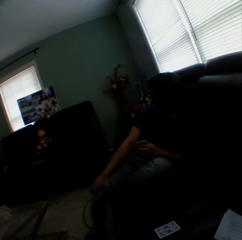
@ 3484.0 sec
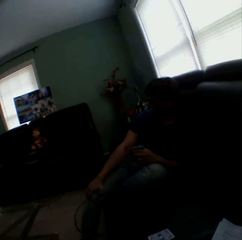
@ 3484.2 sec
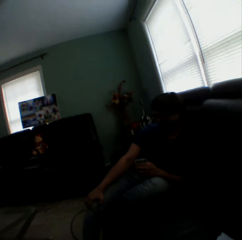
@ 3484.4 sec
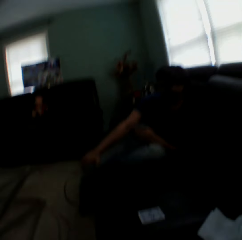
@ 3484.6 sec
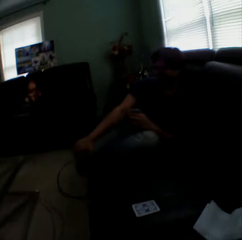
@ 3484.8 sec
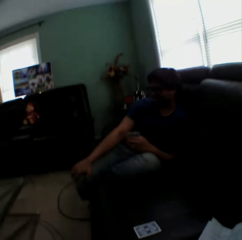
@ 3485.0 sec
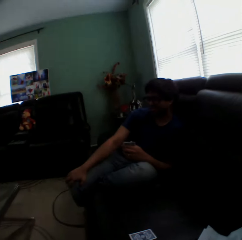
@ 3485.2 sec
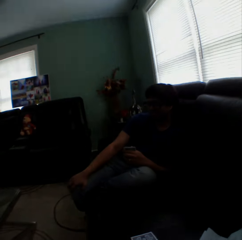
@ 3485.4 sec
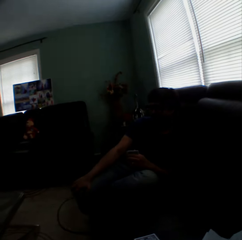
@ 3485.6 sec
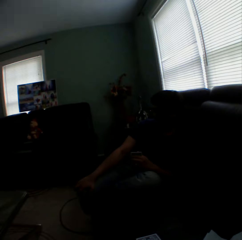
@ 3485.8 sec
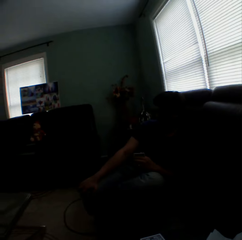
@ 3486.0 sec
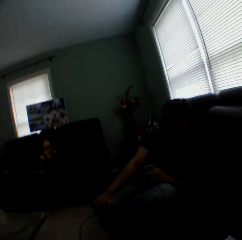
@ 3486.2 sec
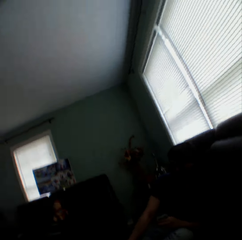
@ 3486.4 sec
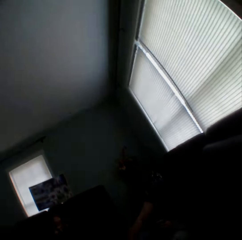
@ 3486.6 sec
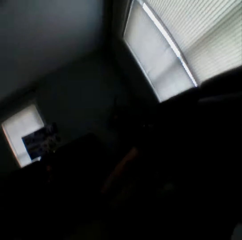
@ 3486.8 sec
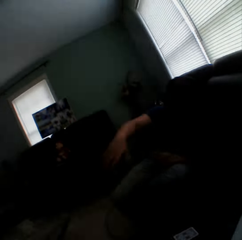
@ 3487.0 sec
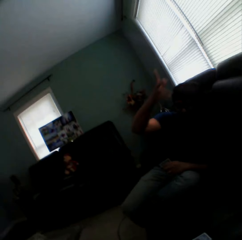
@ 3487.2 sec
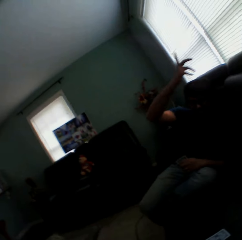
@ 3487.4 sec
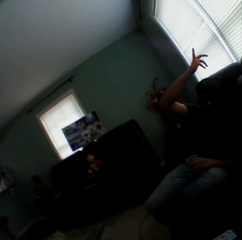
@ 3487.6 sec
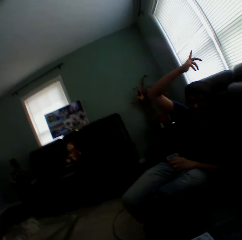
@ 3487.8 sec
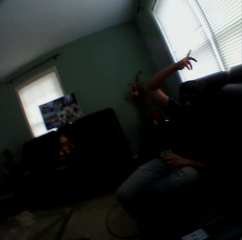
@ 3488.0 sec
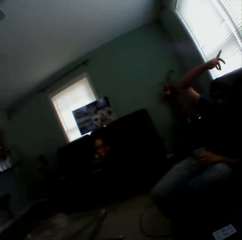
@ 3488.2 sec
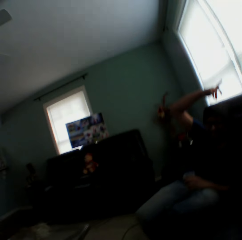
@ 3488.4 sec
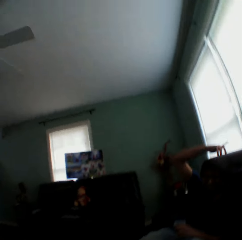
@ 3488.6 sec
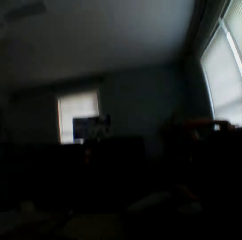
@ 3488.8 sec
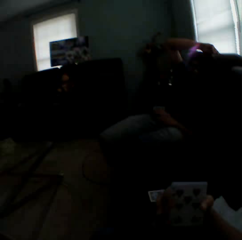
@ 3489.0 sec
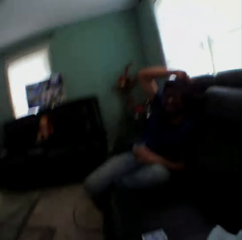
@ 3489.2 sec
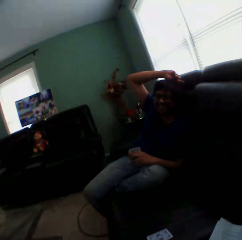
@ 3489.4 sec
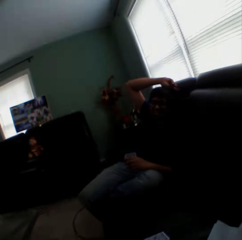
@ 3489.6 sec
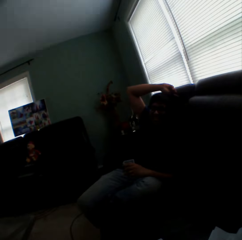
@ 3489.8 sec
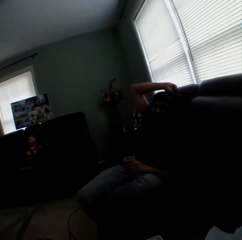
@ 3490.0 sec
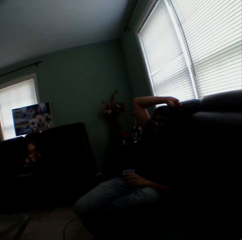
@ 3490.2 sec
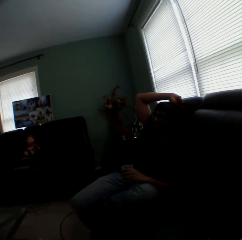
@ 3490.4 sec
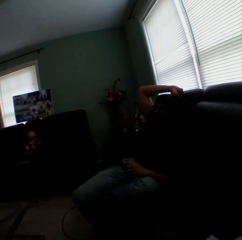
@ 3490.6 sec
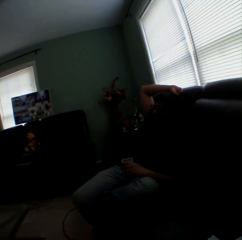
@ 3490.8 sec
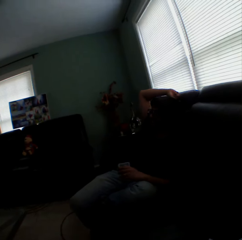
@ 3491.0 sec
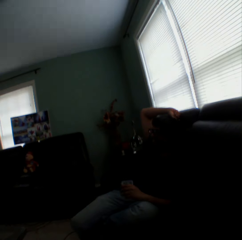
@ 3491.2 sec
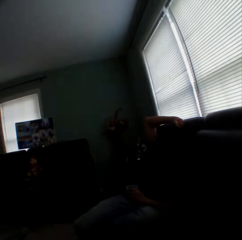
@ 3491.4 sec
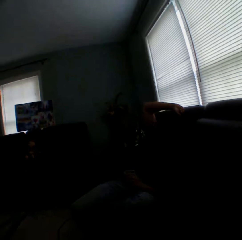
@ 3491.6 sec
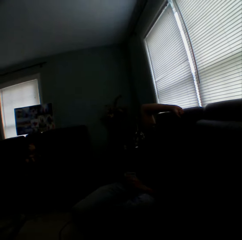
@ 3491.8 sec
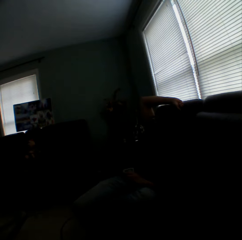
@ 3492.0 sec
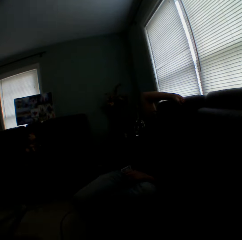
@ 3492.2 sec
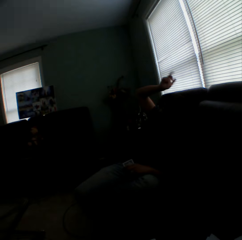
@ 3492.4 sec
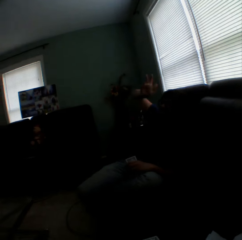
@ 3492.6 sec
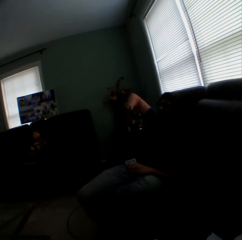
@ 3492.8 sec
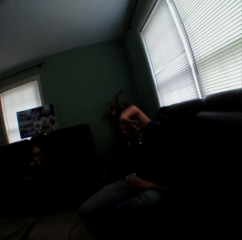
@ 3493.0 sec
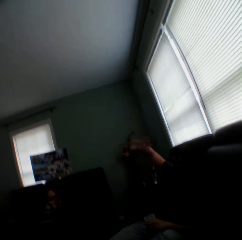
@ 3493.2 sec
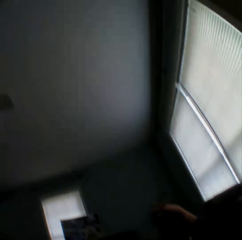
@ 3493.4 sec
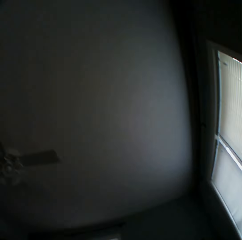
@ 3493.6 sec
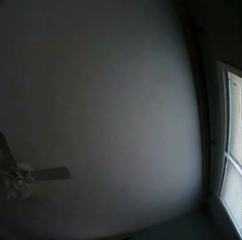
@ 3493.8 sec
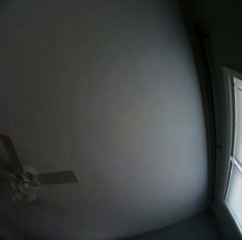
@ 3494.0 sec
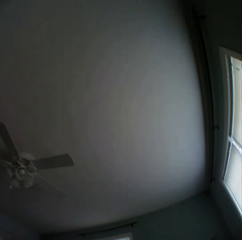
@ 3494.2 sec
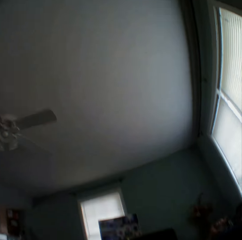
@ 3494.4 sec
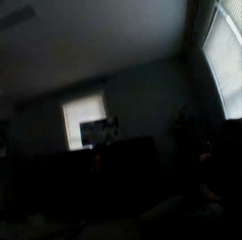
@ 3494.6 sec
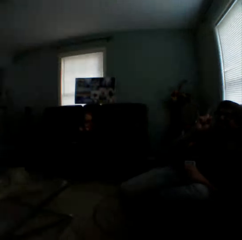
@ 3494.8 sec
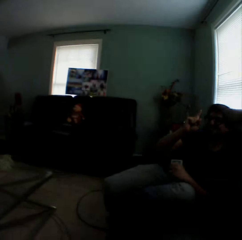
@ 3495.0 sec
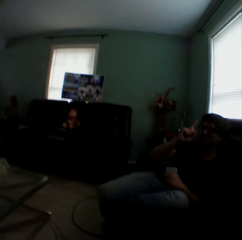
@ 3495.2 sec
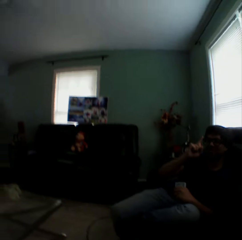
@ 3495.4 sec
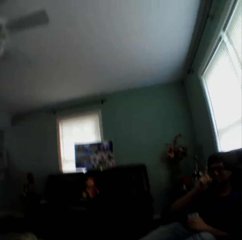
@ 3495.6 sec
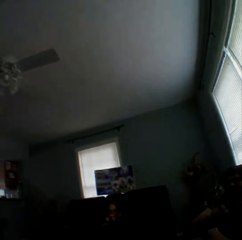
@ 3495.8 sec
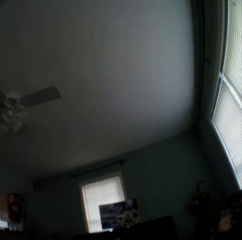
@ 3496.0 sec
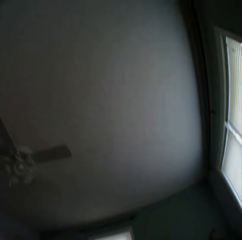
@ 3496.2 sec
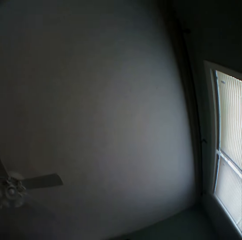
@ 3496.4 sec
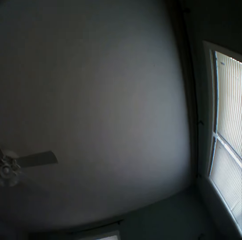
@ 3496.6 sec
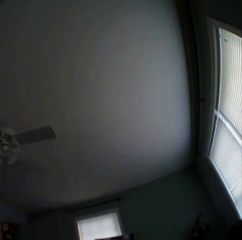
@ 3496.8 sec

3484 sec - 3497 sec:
A man gestures with his hand. The camera wearer looks at the ceiling.

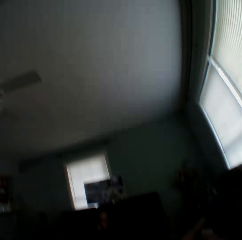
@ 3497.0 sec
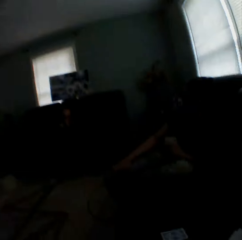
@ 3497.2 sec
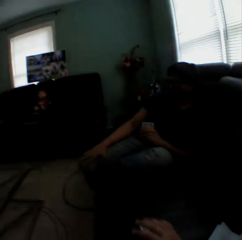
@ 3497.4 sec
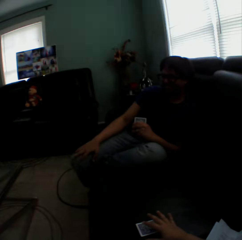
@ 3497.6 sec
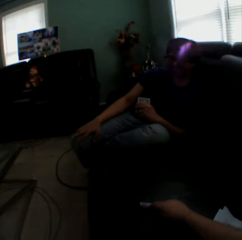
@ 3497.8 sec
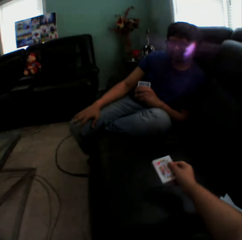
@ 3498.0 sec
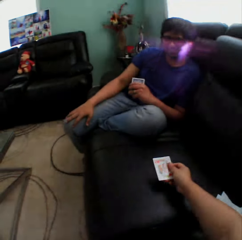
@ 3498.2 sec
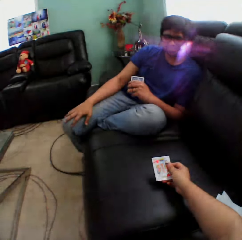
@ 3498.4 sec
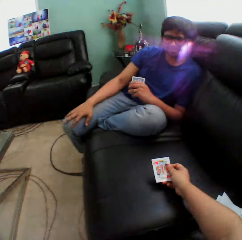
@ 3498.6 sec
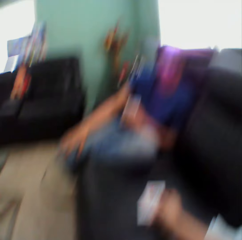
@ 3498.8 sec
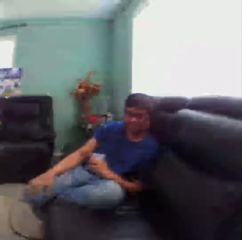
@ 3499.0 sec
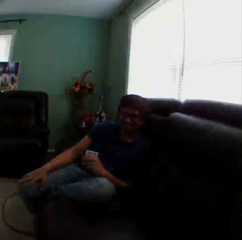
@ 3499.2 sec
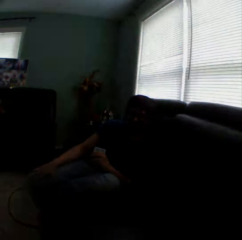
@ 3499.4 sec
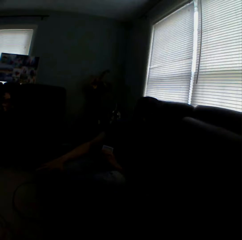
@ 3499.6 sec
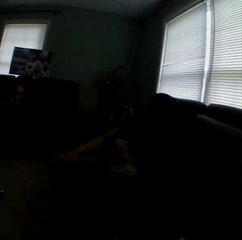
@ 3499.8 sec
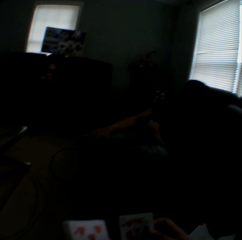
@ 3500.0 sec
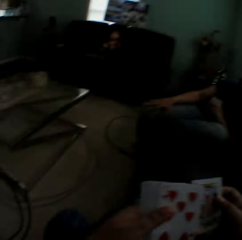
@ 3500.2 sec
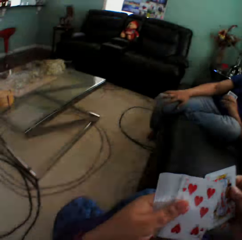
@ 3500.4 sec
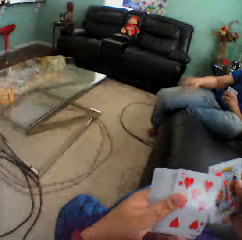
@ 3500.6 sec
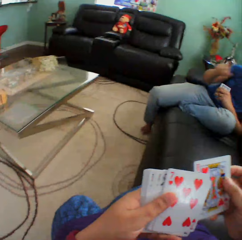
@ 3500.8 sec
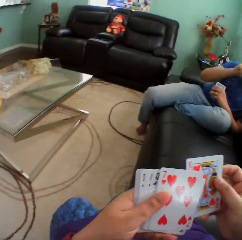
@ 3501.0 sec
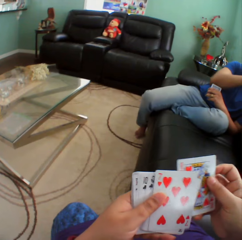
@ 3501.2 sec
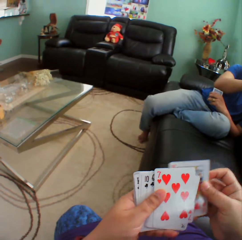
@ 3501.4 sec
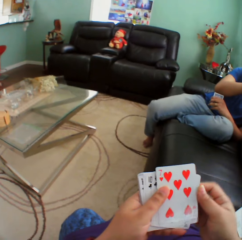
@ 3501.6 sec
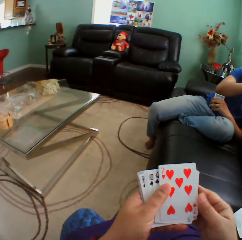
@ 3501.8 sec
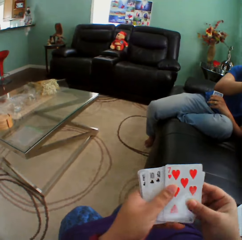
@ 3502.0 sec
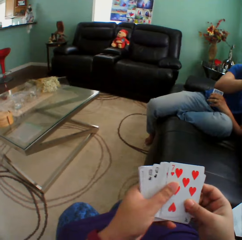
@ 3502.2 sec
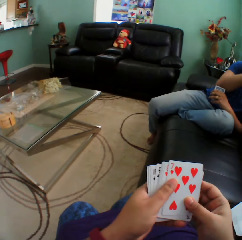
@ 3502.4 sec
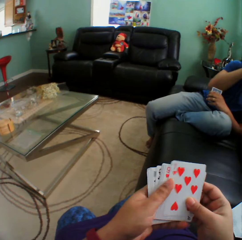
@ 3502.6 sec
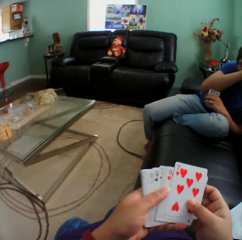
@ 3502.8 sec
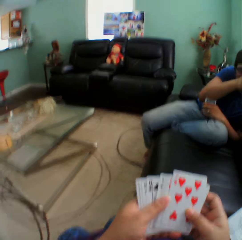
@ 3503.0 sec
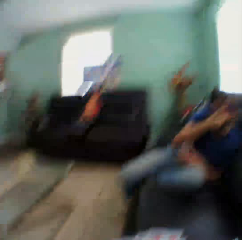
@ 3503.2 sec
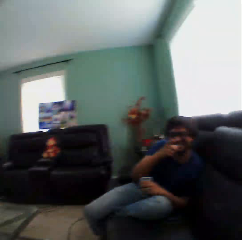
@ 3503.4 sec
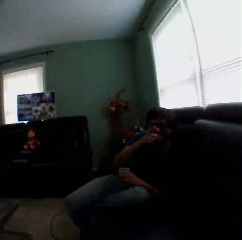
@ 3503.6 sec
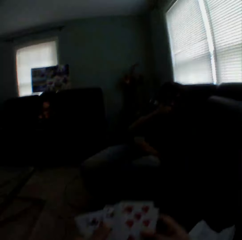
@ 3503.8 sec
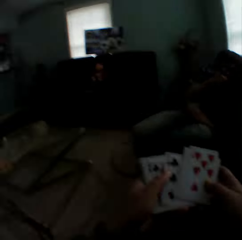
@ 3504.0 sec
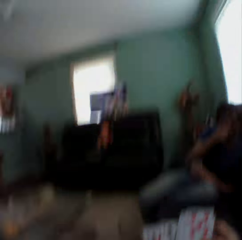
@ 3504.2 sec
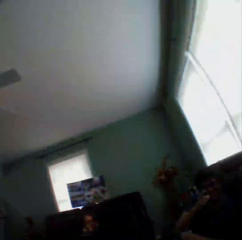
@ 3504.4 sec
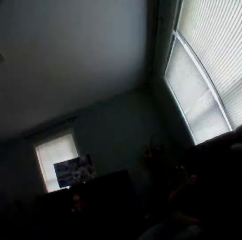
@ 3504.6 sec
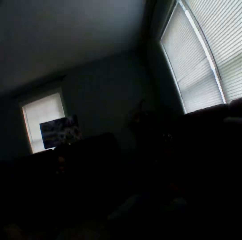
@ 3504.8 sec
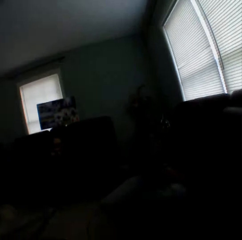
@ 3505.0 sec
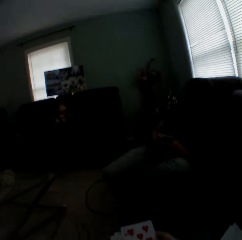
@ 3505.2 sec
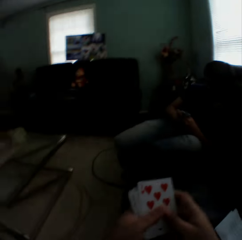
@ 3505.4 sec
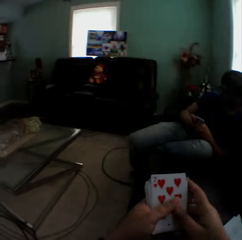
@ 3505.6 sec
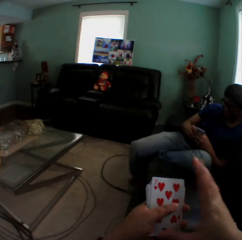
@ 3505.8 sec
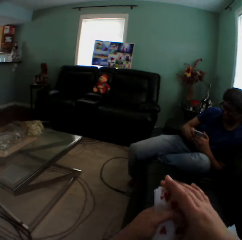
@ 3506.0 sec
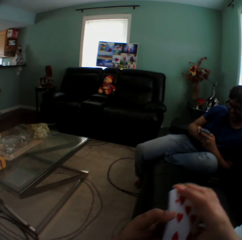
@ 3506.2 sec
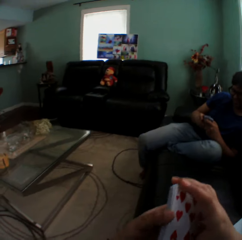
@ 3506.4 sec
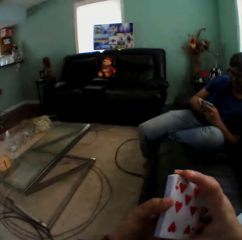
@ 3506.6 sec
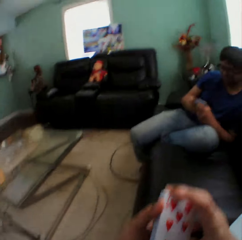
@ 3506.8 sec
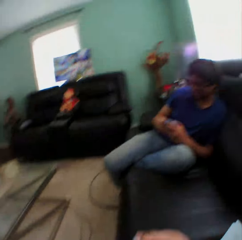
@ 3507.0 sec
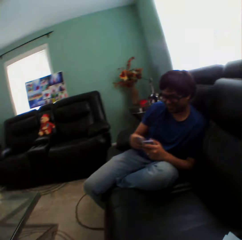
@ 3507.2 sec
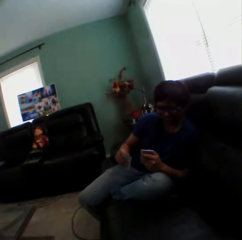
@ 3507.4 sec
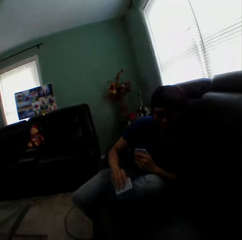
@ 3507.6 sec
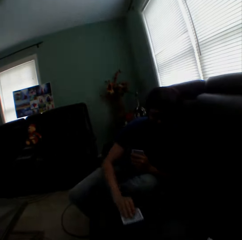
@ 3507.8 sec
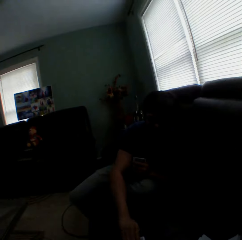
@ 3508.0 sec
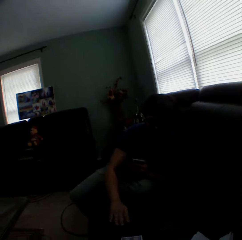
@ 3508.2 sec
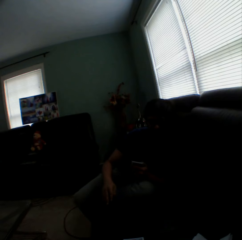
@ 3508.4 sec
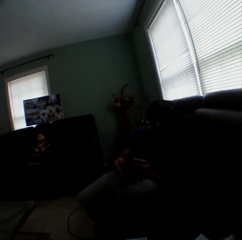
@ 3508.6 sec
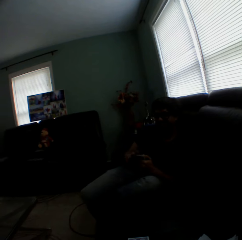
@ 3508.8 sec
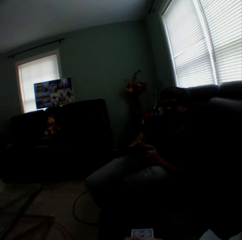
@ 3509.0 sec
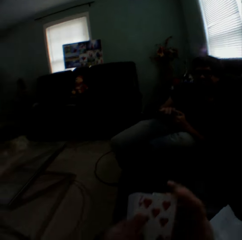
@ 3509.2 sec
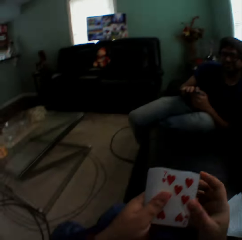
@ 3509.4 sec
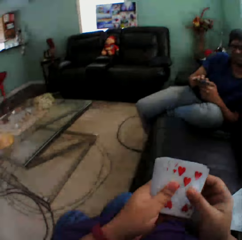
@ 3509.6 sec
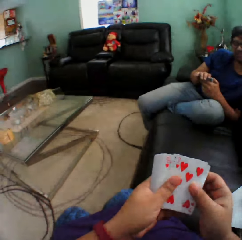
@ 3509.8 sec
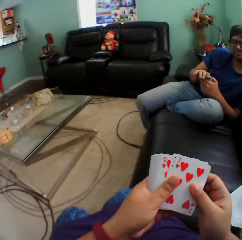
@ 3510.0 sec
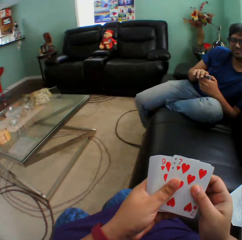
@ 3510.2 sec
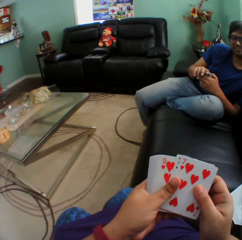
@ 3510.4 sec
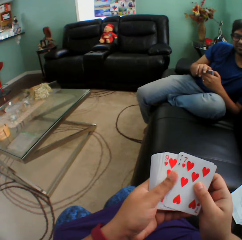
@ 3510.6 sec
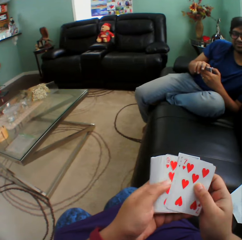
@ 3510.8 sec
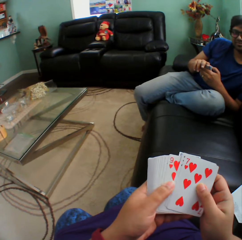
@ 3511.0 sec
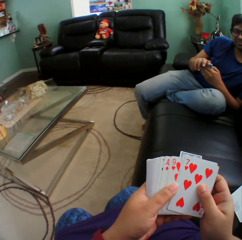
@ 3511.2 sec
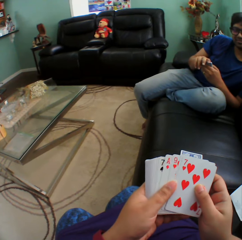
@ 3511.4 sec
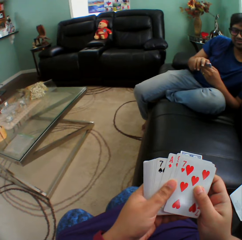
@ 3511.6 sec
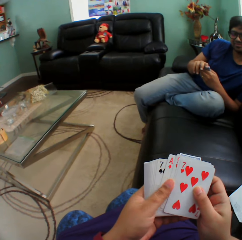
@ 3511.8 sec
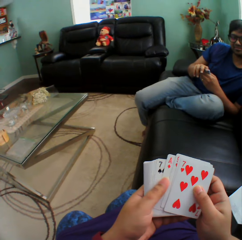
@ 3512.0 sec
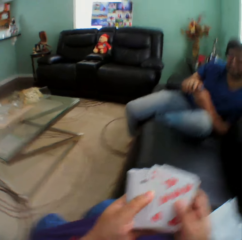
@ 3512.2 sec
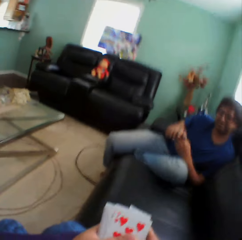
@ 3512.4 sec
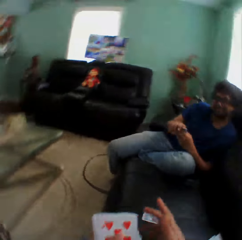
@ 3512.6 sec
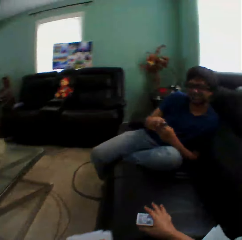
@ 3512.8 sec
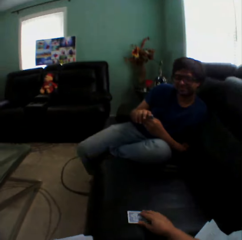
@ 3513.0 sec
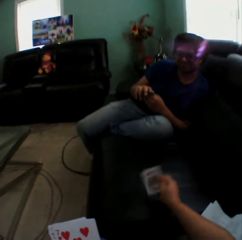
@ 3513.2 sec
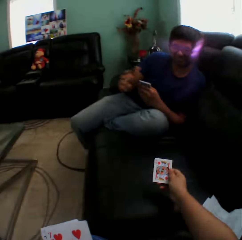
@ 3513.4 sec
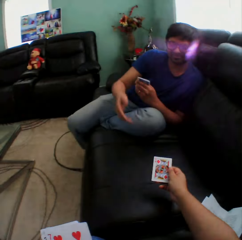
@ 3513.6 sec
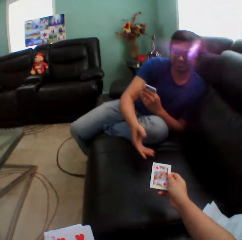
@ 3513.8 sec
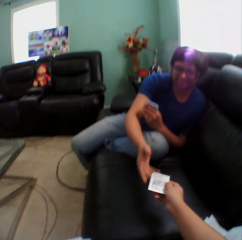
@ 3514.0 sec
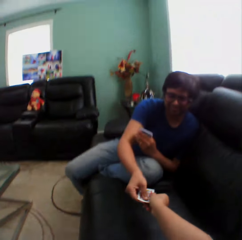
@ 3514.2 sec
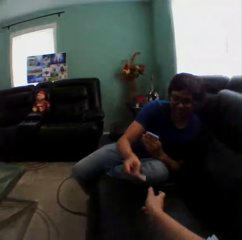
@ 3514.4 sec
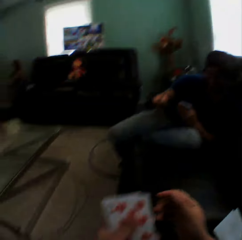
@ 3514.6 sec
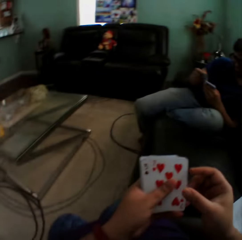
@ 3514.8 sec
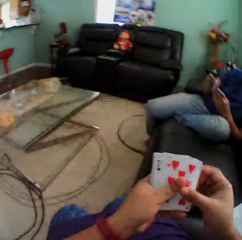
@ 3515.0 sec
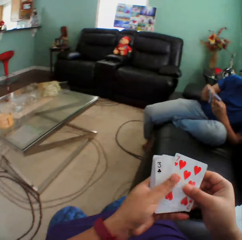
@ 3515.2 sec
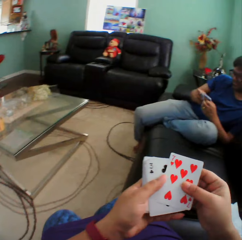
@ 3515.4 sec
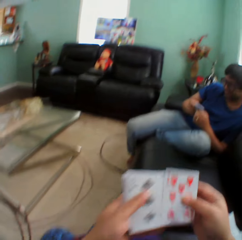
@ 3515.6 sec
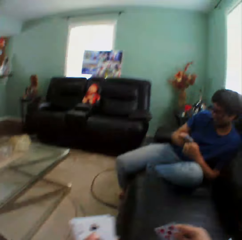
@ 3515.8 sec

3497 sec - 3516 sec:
The camera wearer holds the card and looks at the card. A man moves his hand. The camera wearer arranges the cards on his hand. The man puts a card on the couch. The camera wearer picks up the card and looks at the card. The man picks up the card.
